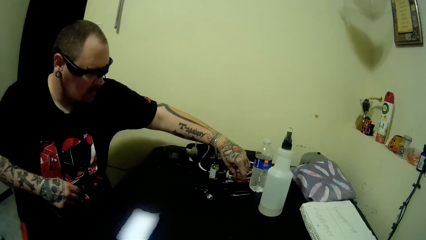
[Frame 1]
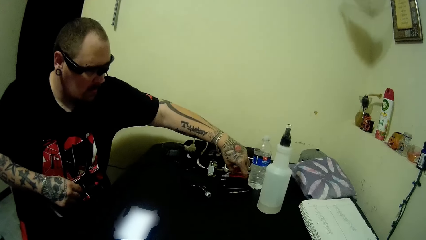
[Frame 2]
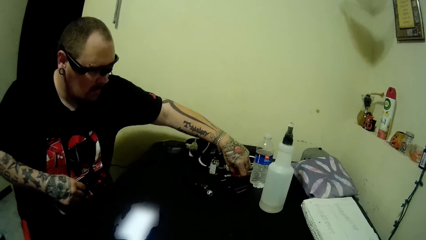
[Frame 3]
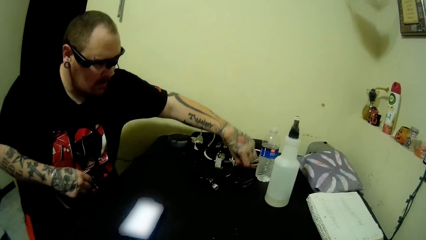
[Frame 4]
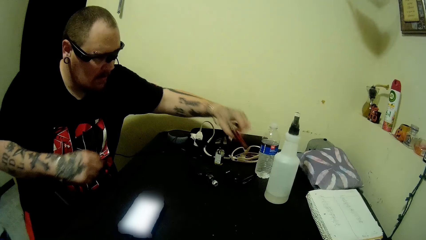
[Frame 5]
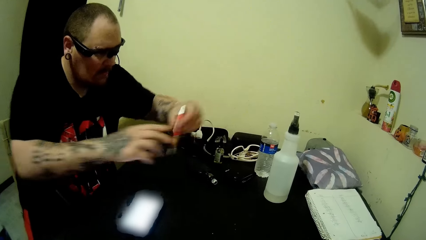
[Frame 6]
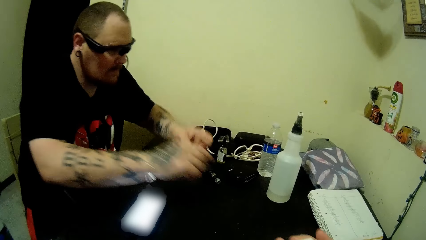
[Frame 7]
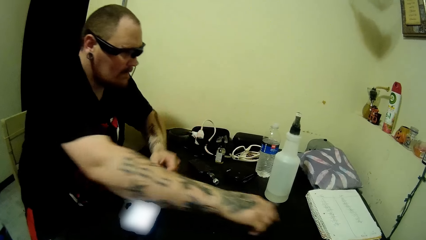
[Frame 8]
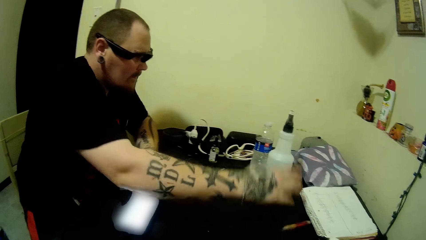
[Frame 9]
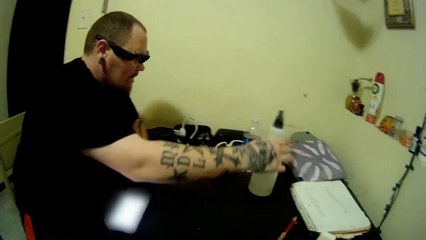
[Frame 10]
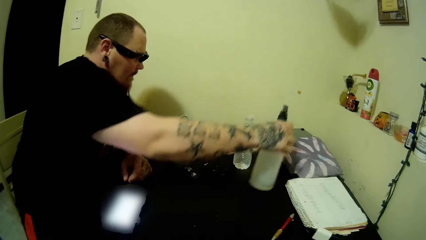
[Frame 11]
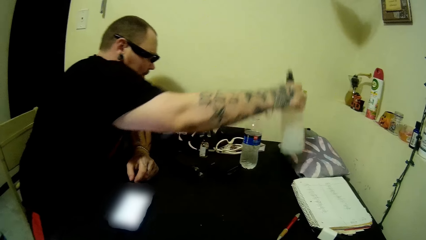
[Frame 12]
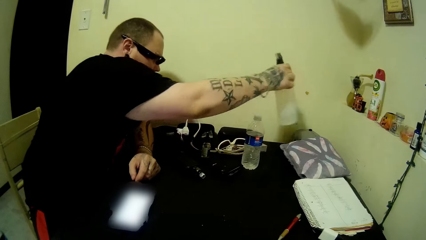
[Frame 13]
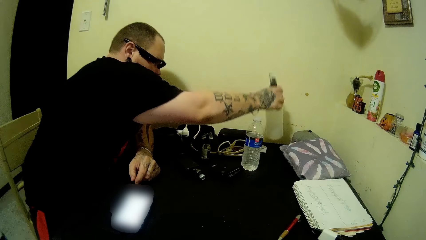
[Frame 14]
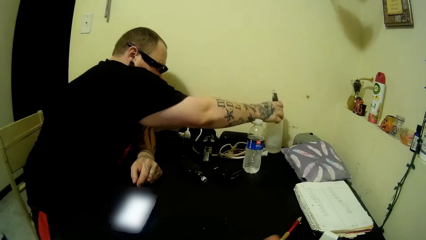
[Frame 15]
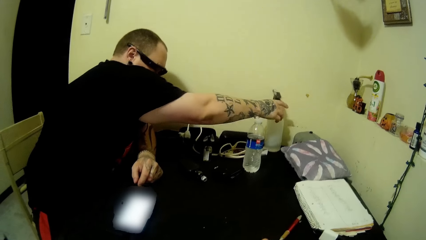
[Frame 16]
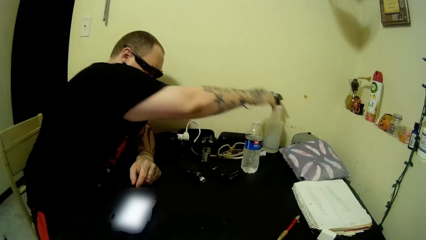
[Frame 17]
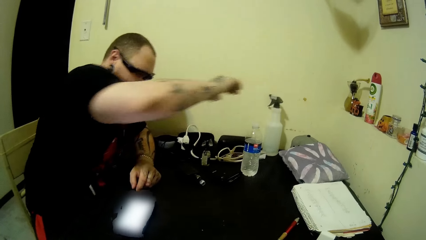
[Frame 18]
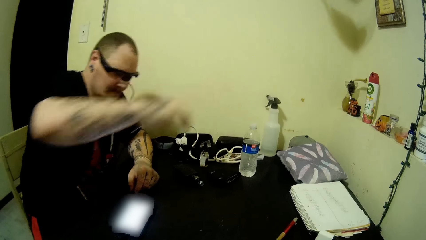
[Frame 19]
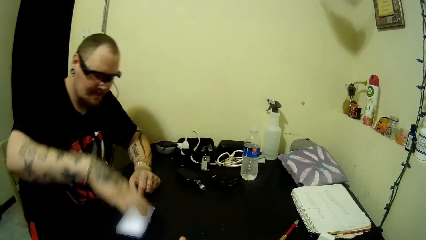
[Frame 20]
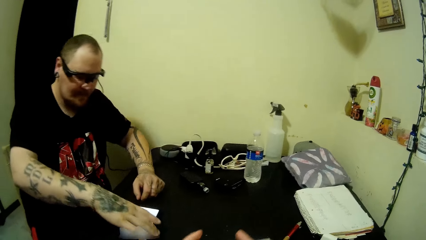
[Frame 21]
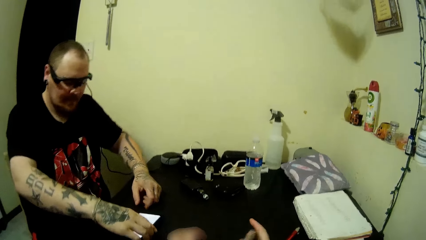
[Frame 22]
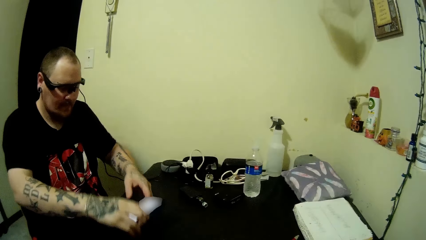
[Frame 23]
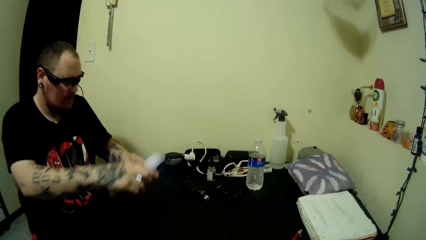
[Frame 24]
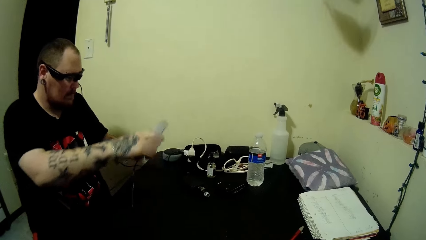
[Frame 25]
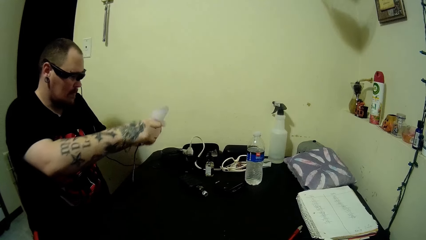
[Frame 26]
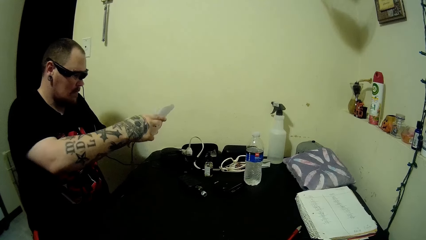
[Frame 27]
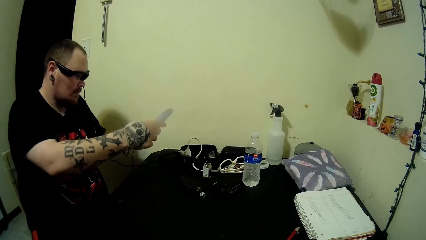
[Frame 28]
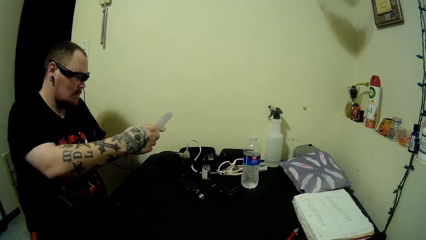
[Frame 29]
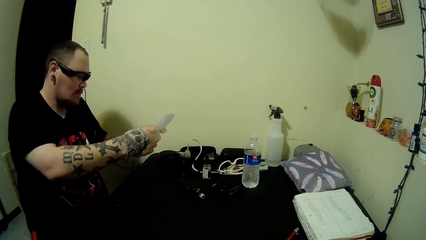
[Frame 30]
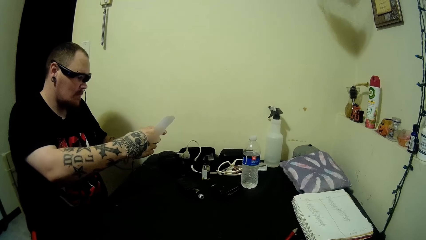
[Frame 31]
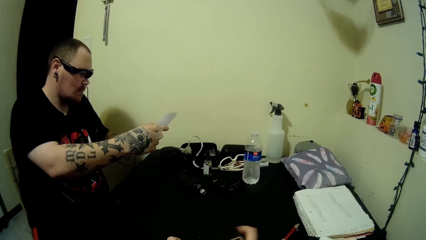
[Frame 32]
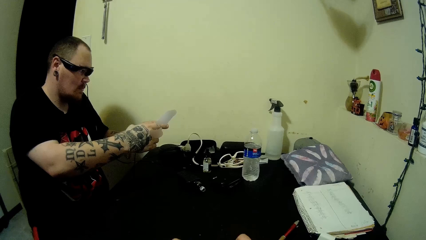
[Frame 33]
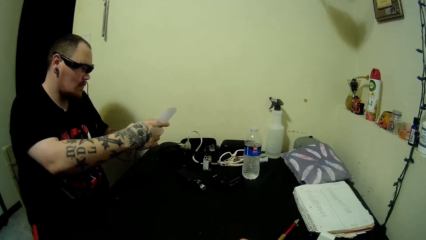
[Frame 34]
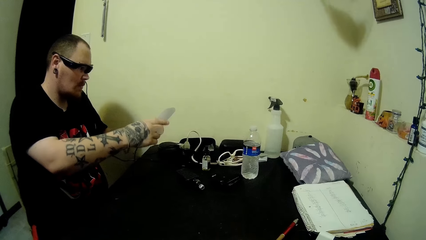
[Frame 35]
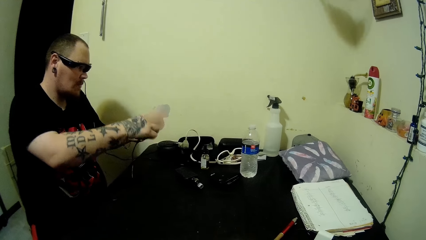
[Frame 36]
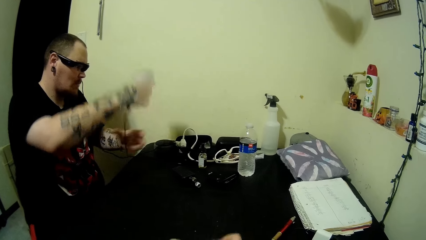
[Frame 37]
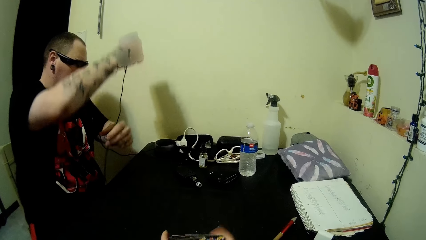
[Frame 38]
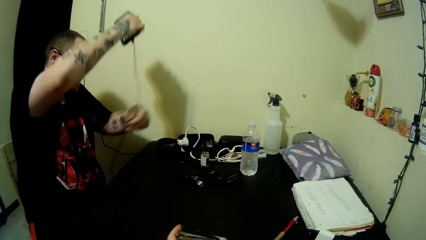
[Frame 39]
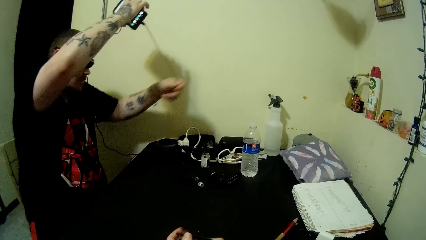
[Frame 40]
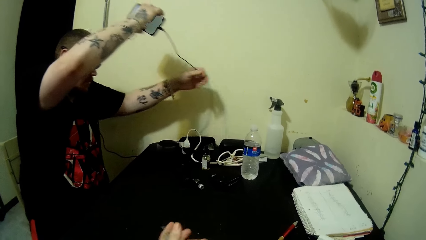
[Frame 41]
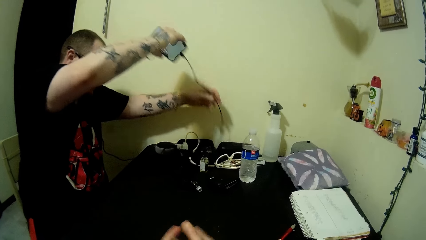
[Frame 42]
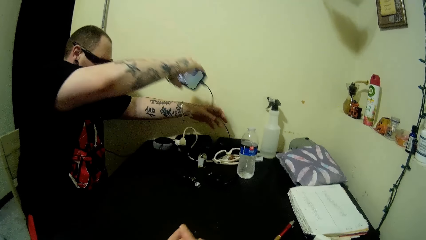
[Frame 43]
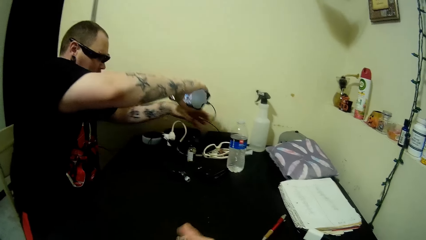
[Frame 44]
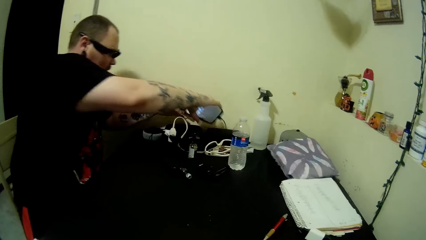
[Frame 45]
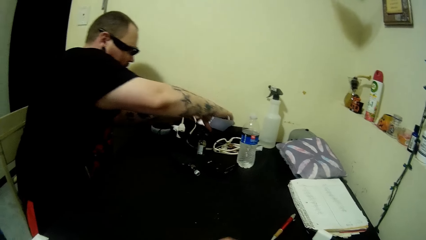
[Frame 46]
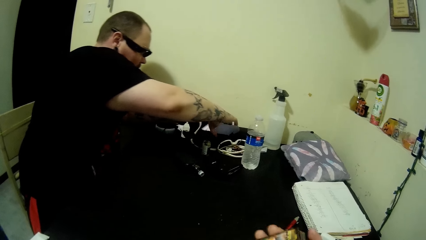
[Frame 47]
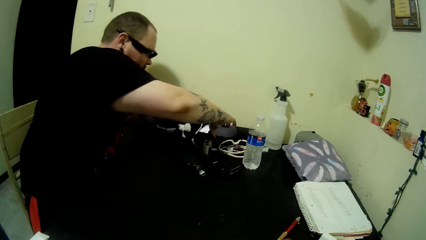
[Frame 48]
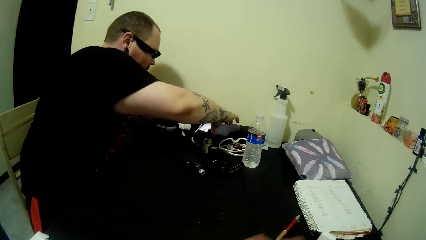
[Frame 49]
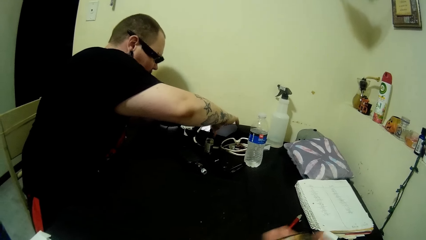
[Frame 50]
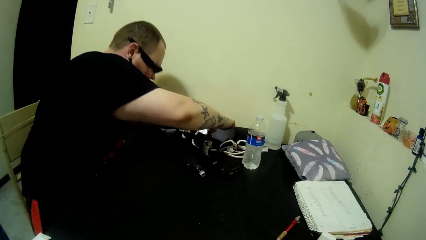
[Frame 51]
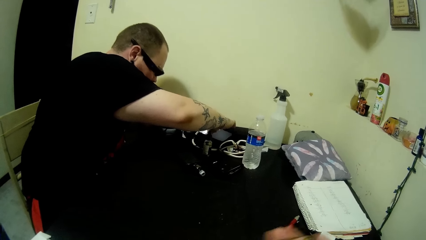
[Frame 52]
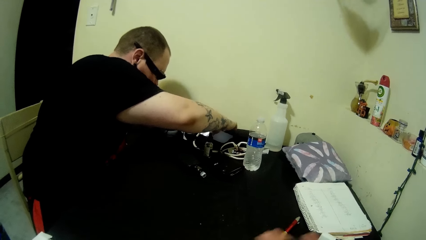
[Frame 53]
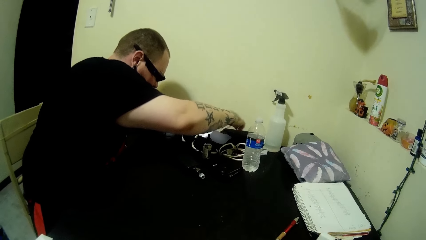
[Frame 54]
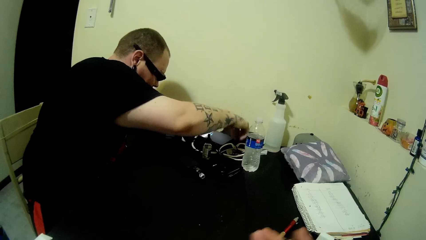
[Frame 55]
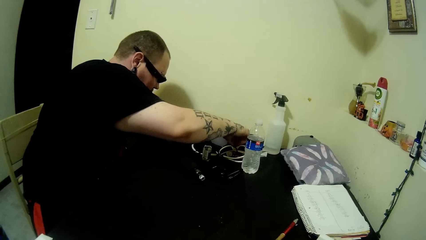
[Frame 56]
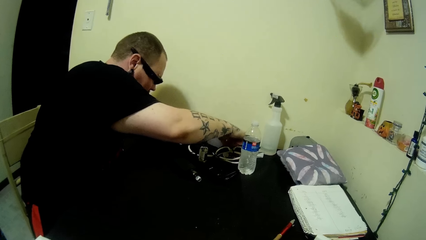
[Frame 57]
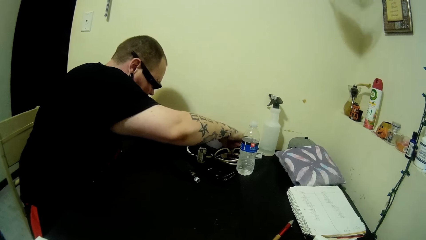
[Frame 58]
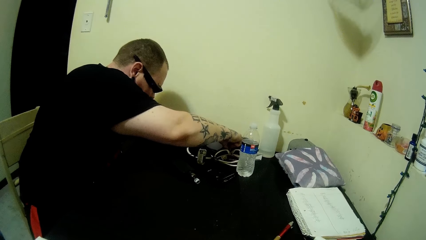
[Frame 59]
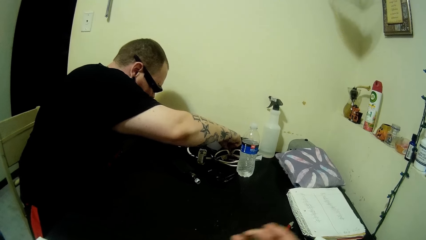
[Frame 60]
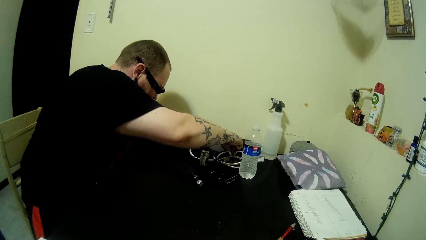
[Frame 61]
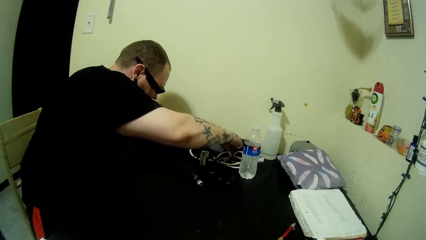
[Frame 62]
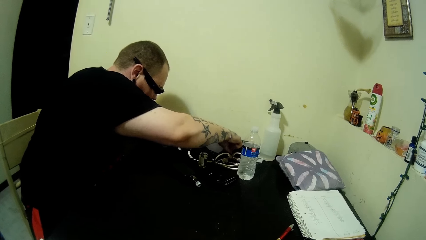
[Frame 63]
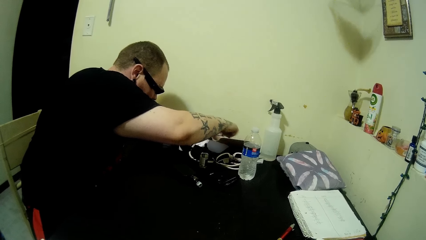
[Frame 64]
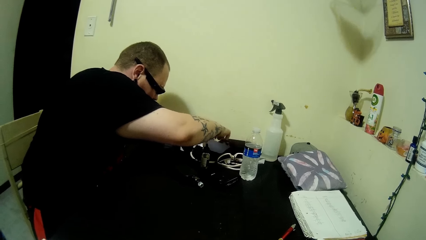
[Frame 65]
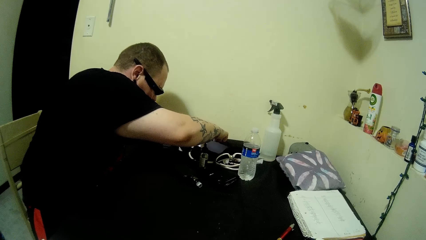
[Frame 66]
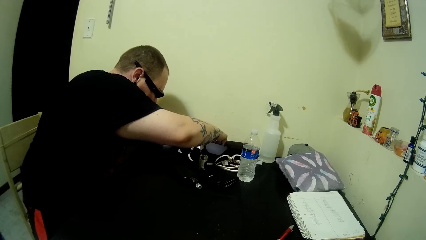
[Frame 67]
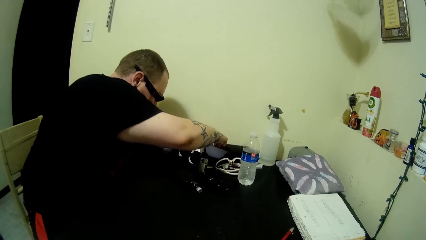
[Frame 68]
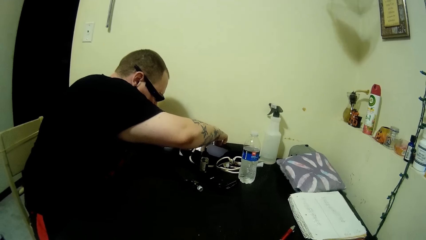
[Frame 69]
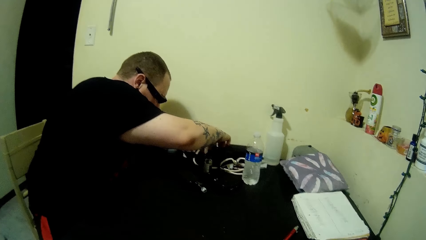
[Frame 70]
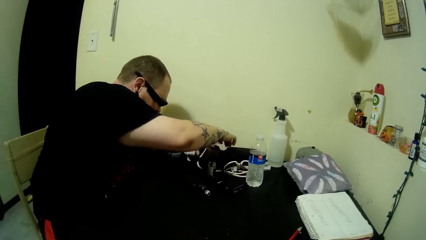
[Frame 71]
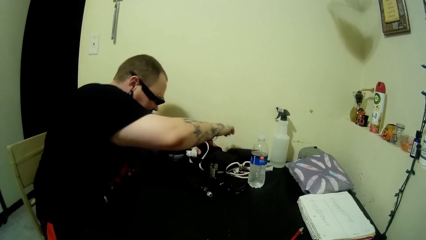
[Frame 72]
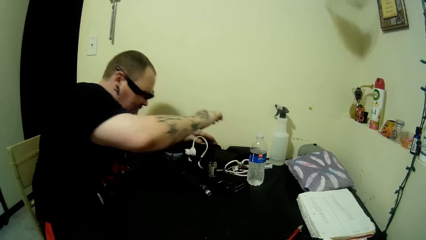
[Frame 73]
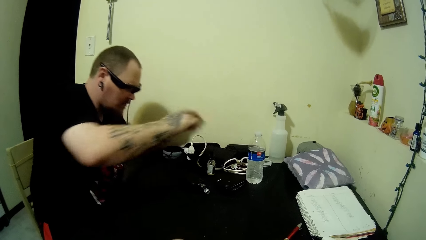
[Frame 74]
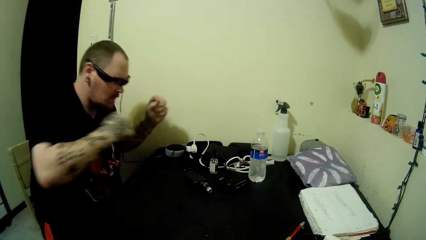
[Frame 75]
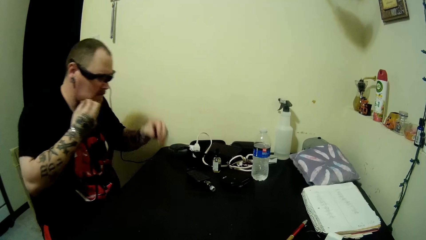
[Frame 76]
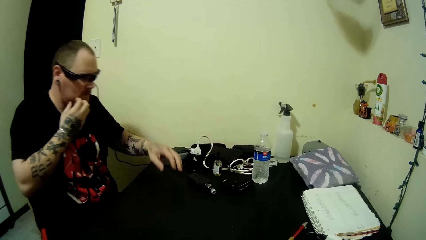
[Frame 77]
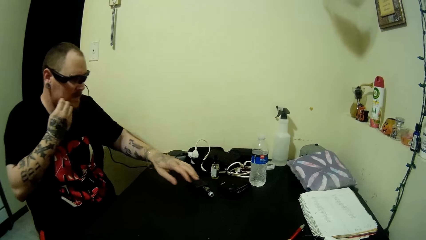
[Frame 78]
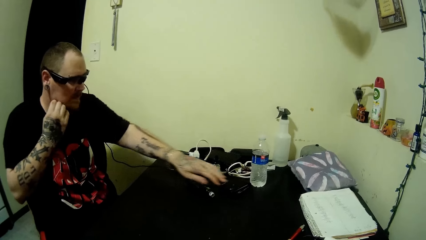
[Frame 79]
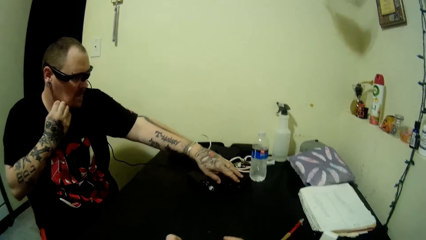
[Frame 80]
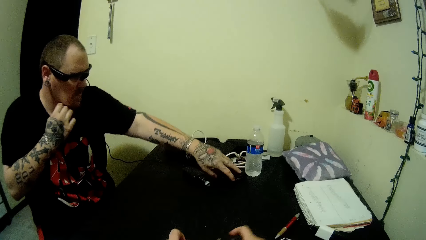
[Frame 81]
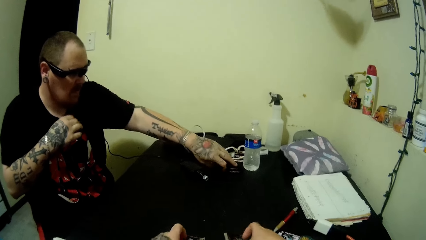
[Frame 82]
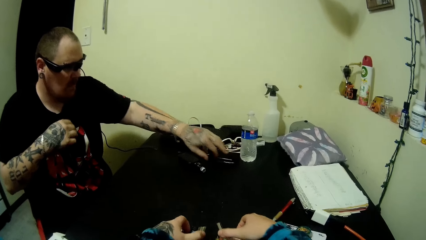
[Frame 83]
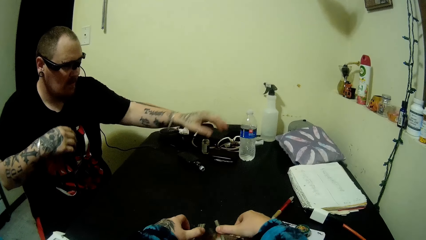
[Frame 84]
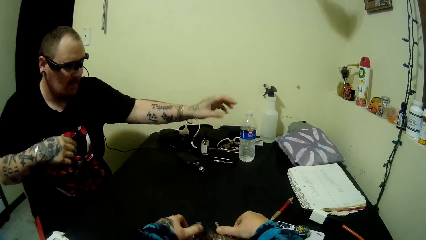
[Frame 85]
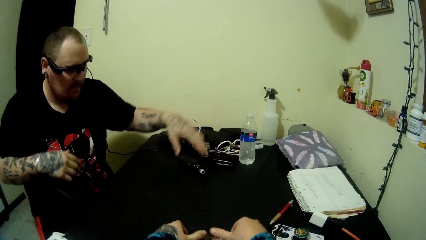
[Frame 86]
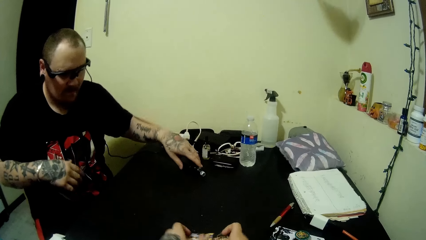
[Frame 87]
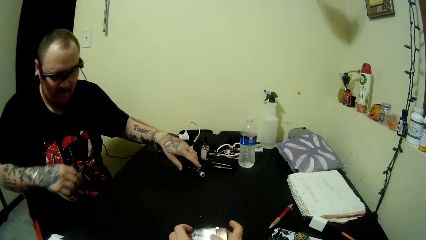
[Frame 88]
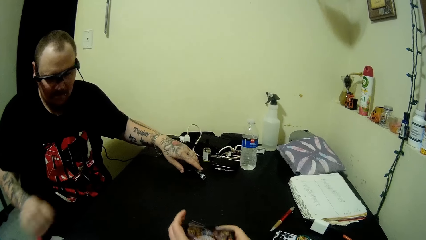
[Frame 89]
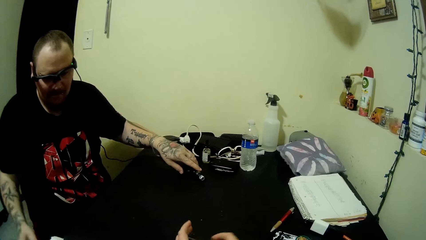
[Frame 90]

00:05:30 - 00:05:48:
A man picks up a pen on the table with his left hand. The man puts down the pen. The man moves a bottle on the table with his right hand. The man picks up the phone on the table with his right hand. The man operates the phone and looks at the phone. The man pulls the cable on the phone with his left hand. The camera wearer shuffles some cards with their hands. They move their hand. The man drops the phone on the table. The camera wearer shakes their hand. The man puts off the phone. The man touches his face. The man touches the wallet on the table with his left hand.
